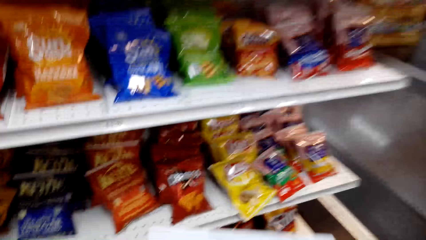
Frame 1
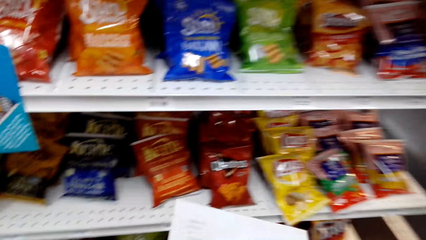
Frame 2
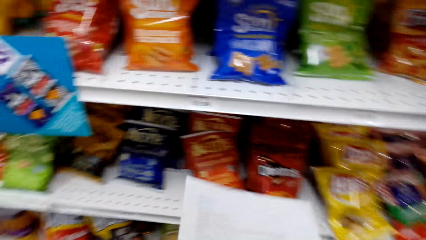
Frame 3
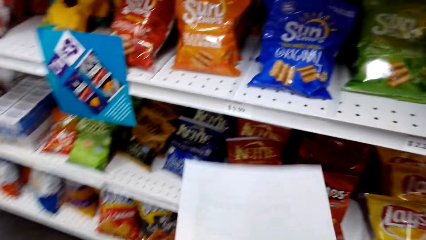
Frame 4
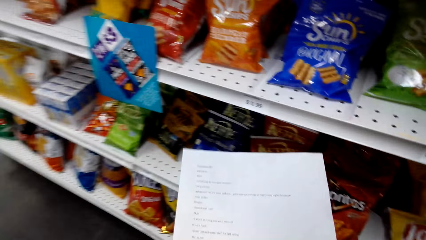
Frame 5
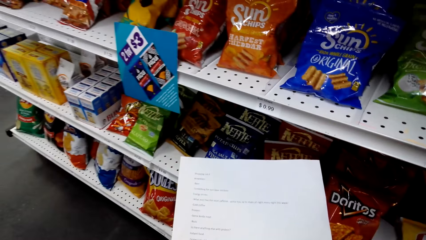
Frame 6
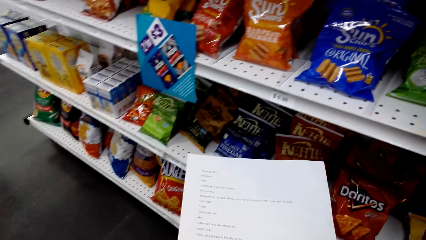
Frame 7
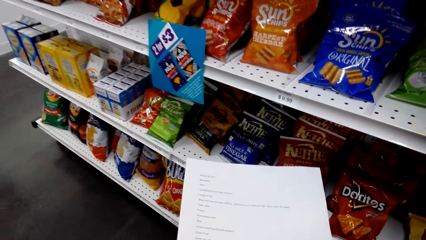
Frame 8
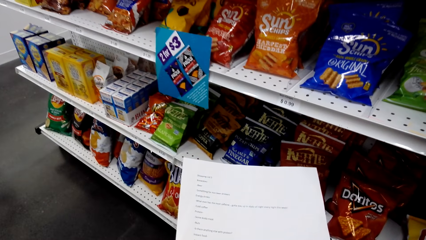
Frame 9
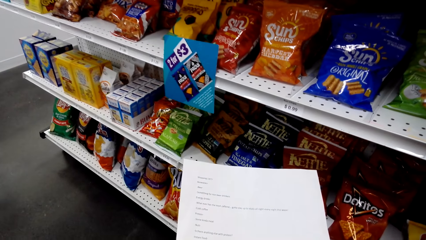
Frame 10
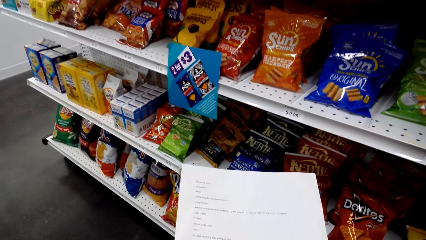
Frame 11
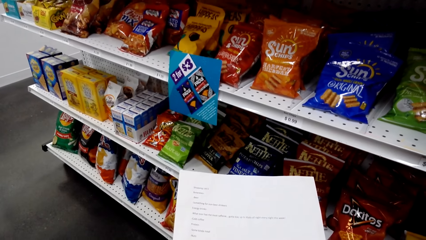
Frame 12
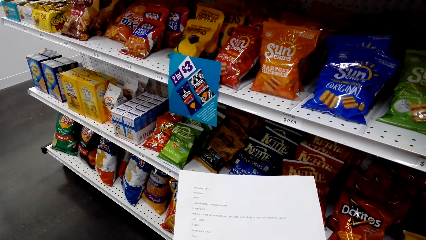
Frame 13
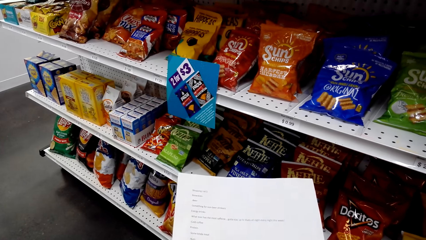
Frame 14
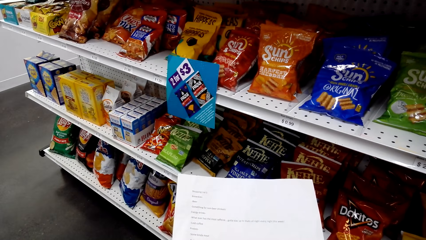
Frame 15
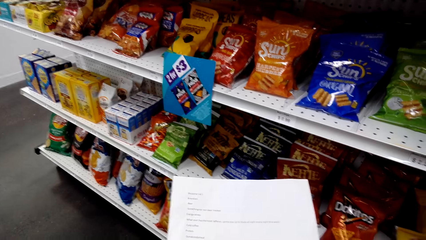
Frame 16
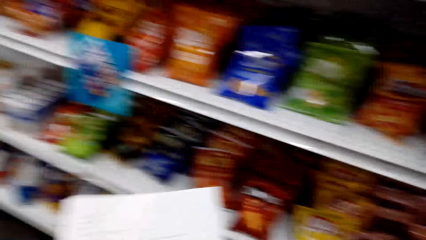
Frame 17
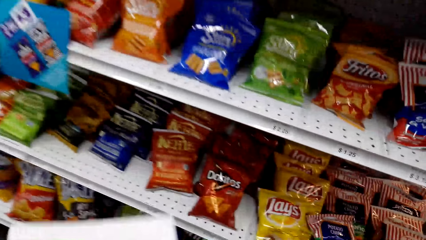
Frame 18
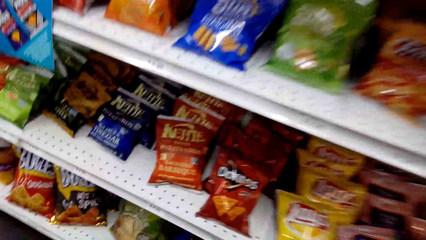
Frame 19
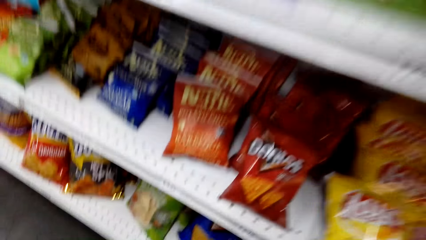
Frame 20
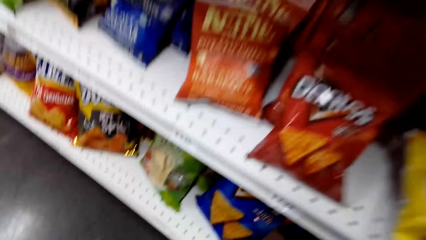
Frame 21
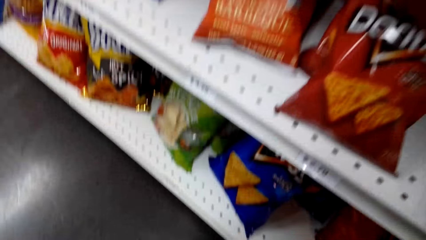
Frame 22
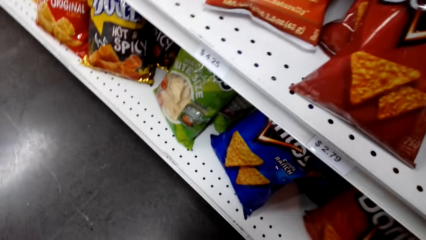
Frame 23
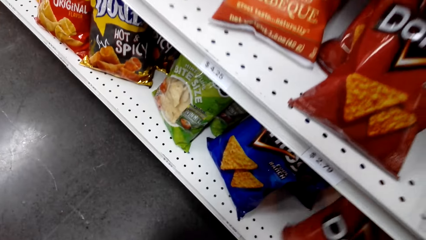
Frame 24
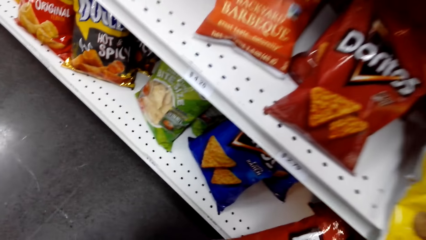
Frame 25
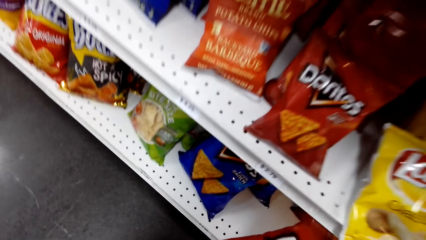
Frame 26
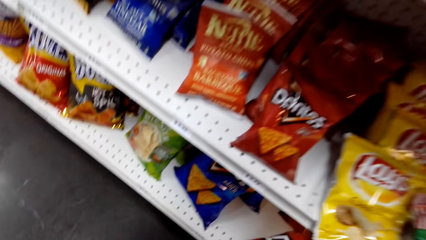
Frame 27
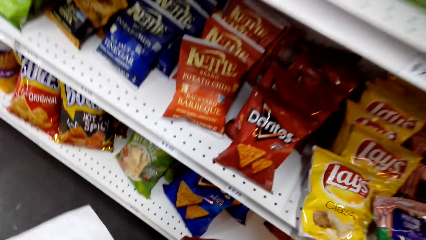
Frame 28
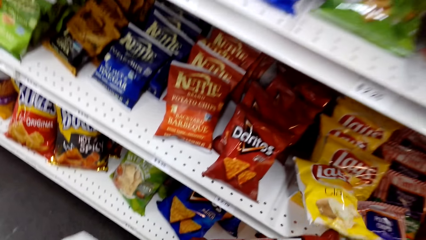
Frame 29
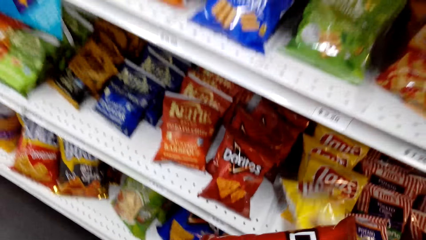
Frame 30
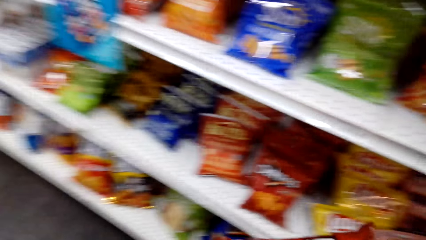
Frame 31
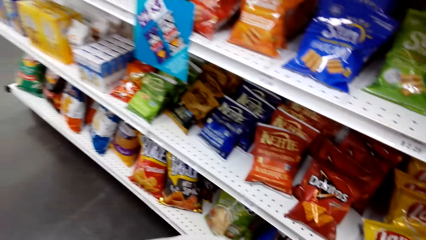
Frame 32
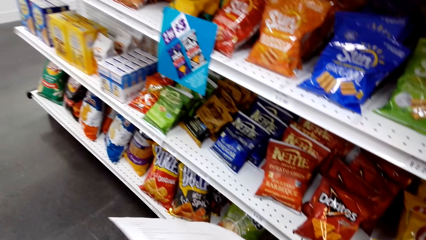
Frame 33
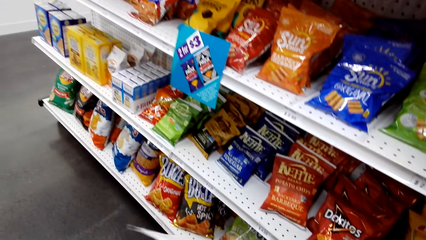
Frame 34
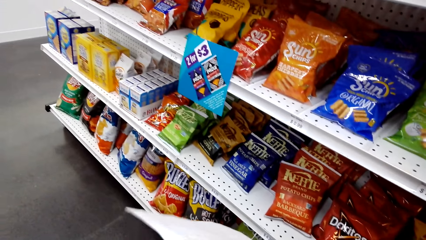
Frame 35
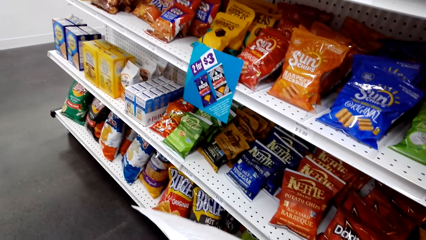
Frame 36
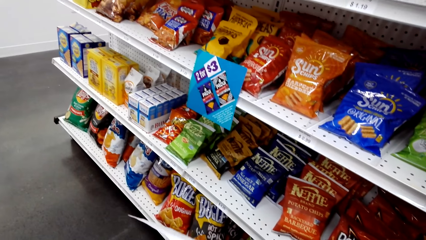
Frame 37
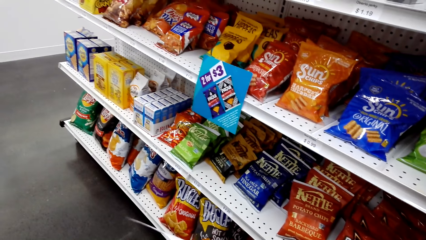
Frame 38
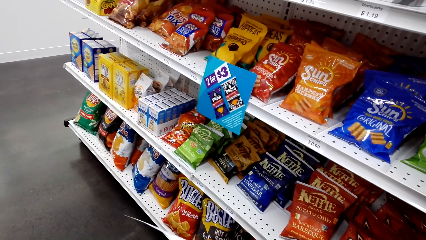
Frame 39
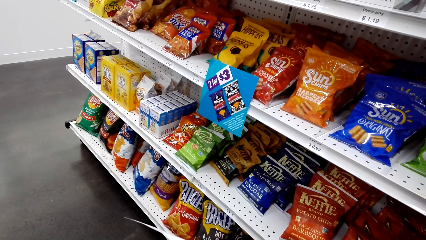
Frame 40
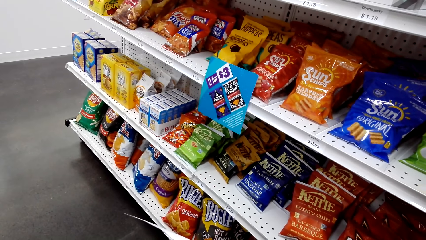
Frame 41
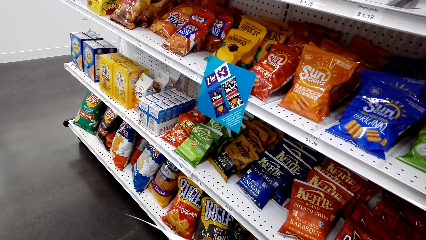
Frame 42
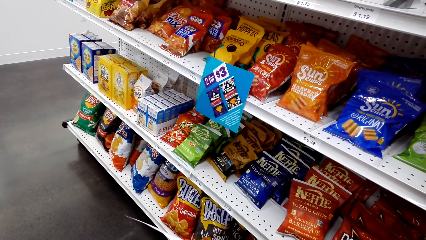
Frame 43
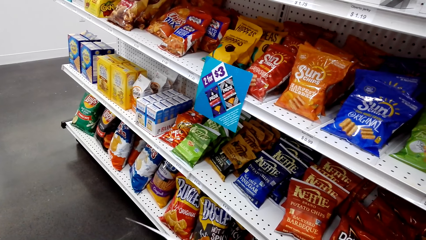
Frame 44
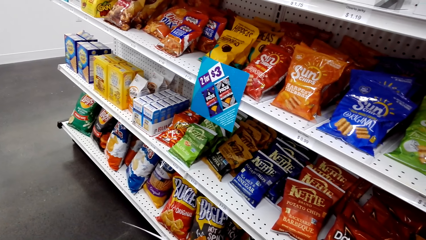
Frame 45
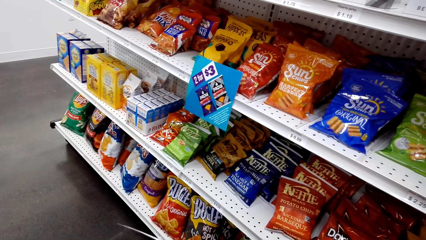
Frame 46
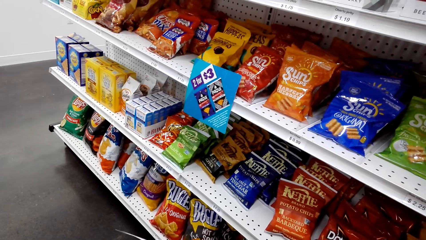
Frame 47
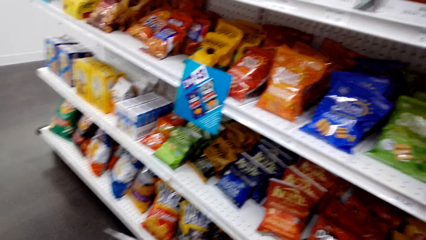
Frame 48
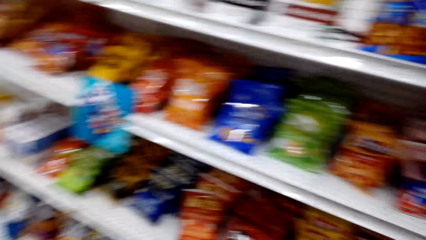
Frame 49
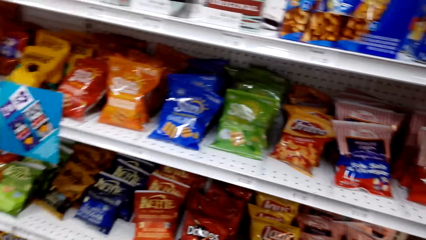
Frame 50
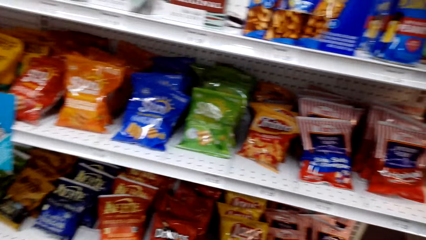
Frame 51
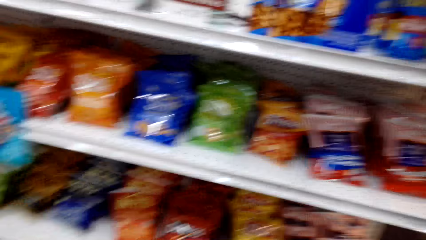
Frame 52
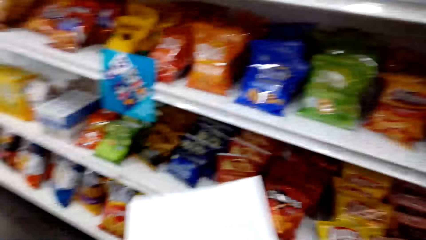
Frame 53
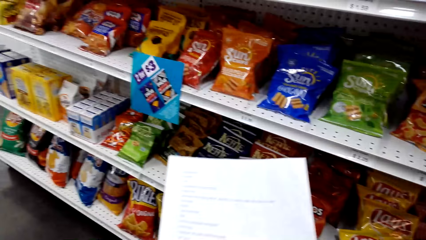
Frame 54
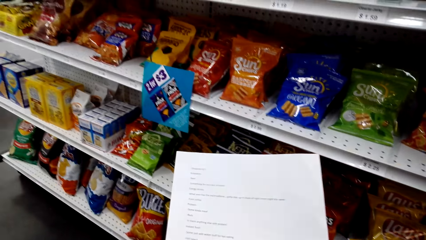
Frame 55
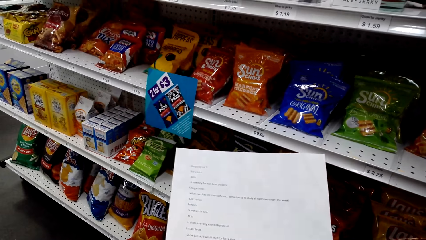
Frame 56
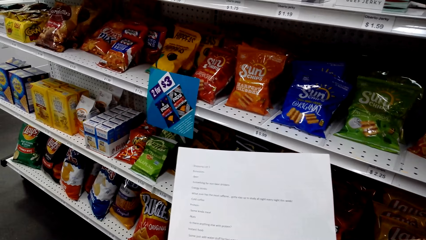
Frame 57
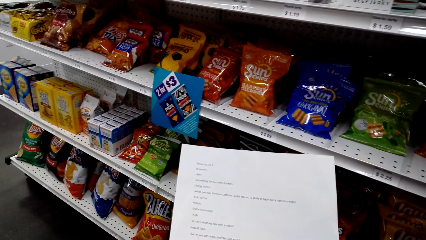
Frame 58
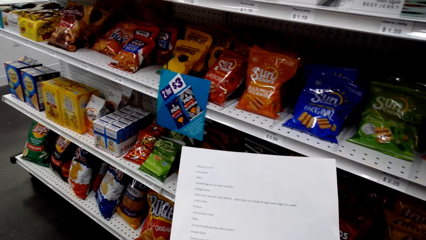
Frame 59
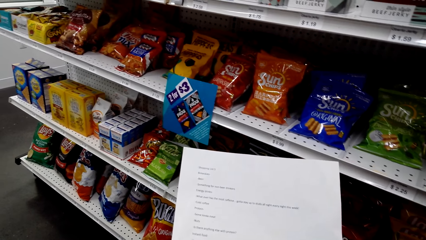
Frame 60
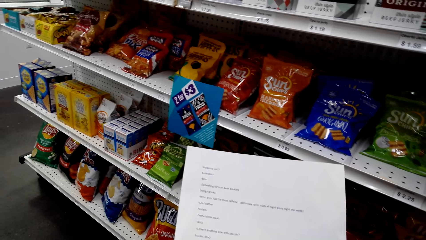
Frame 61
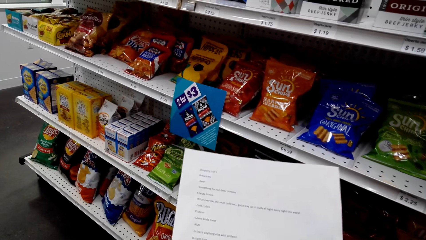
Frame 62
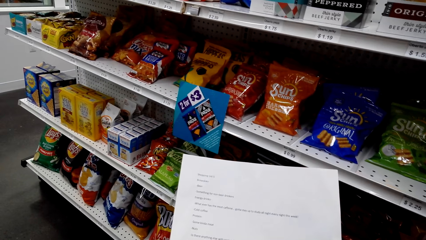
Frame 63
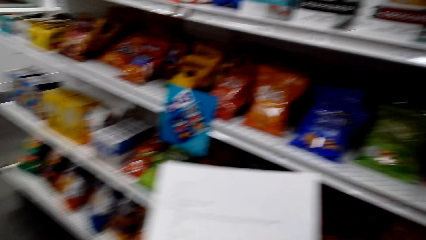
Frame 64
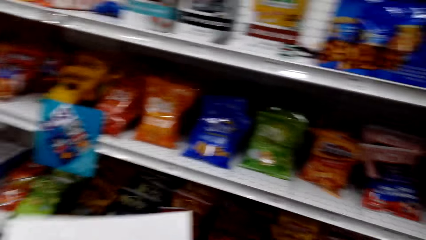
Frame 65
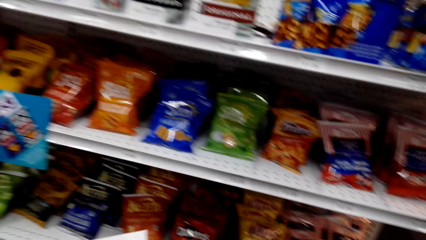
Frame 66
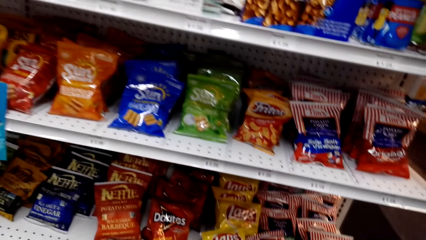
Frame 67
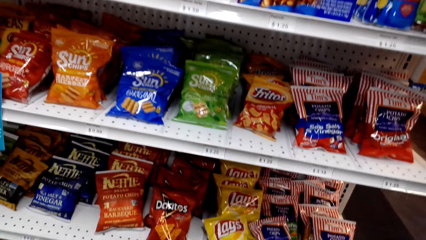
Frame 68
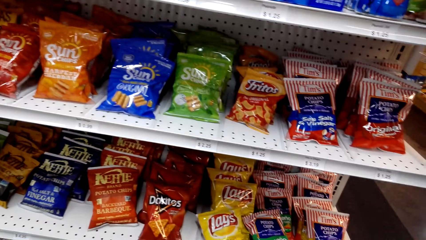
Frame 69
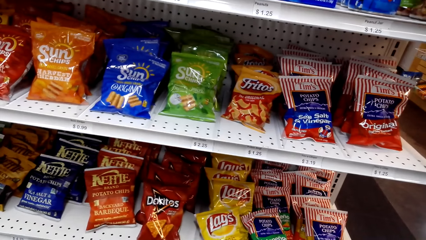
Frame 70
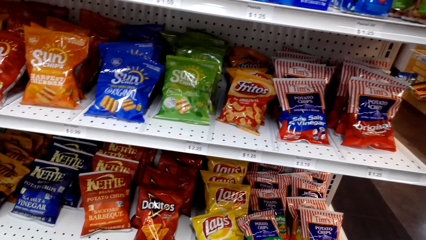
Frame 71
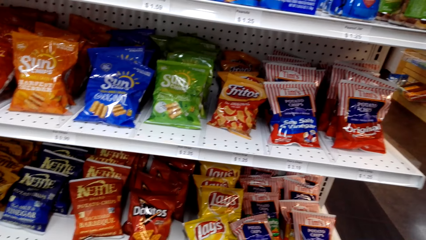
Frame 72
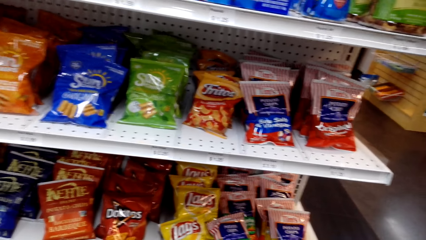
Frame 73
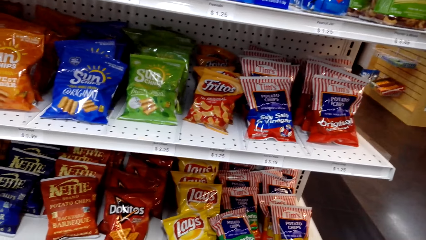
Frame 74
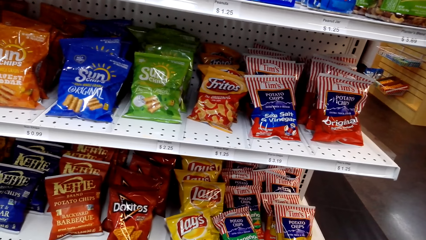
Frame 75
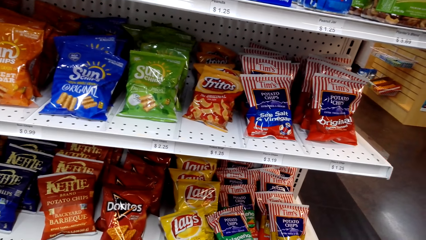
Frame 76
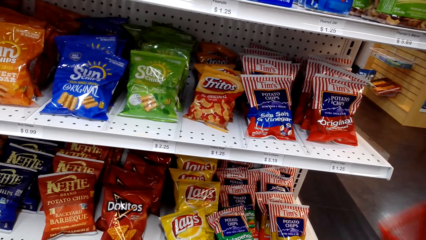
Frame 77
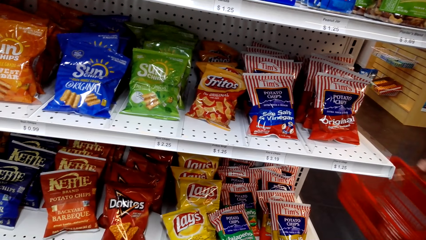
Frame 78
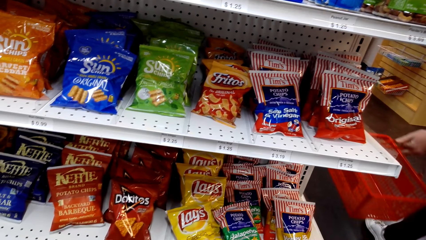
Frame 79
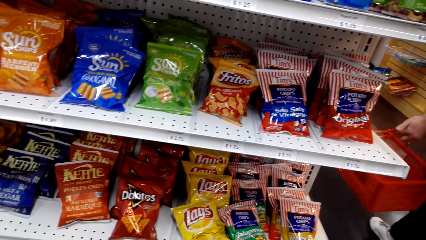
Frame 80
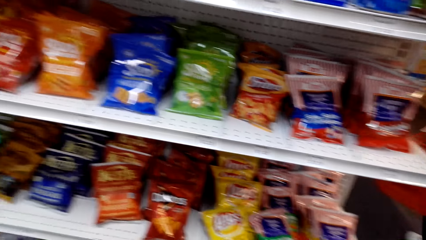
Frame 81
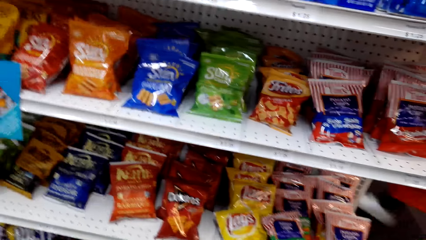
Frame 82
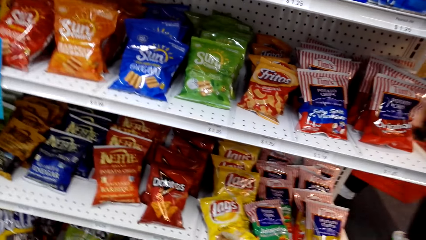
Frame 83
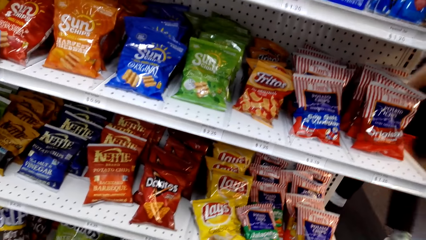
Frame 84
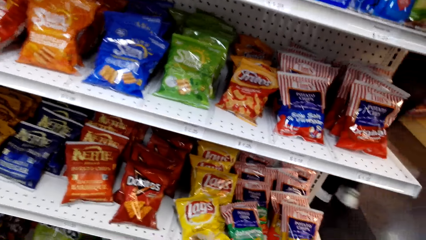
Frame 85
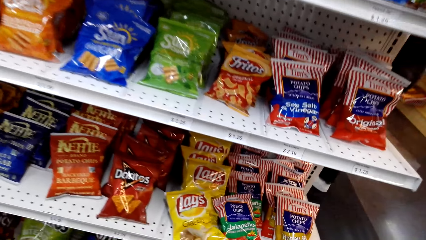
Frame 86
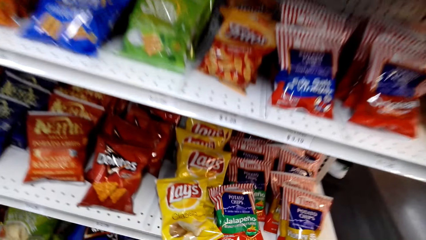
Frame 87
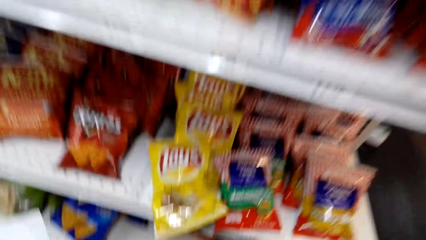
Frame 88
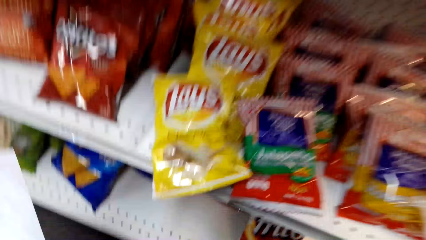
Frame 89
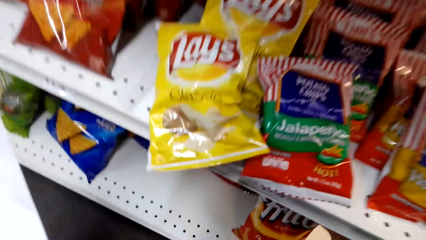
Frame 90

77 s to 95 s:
The camera wearer looks around a supermarket. They read the shopping list. They pick up a sachet from the shelf. They look around the supermarket. They put the sachet in the trolley. They read the shopping list. They look around the supermarket. They stare at the shelf. A man walks around the supermarket.
